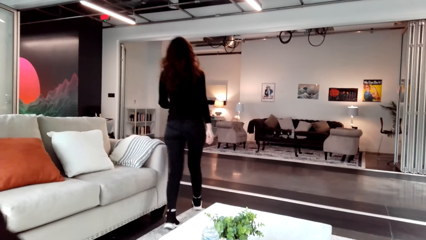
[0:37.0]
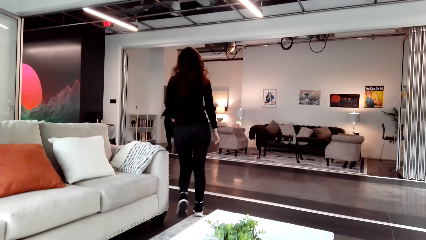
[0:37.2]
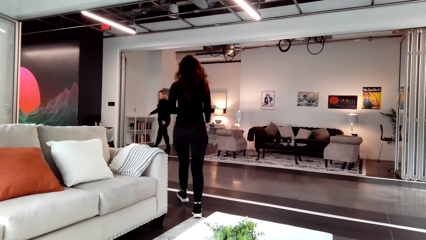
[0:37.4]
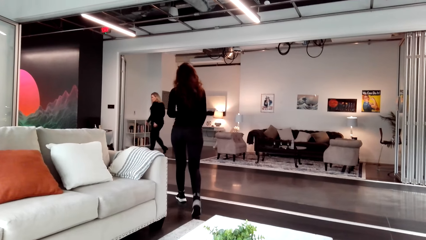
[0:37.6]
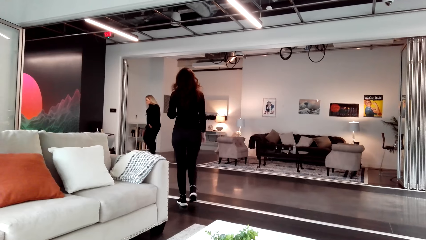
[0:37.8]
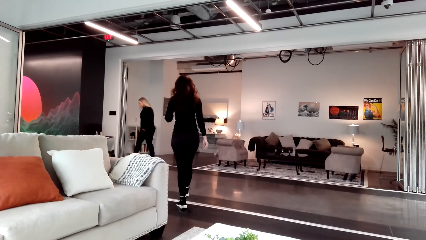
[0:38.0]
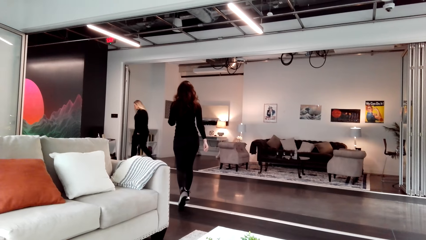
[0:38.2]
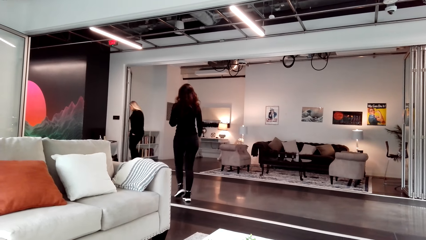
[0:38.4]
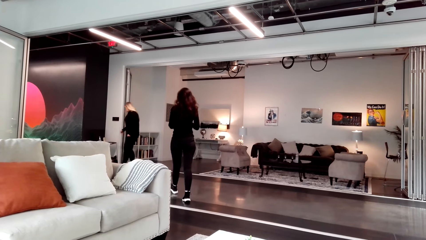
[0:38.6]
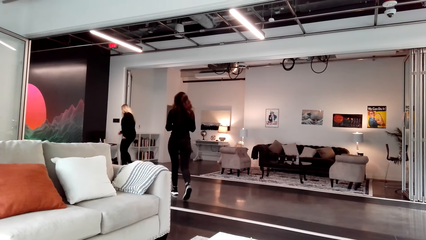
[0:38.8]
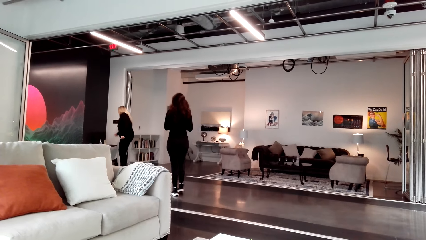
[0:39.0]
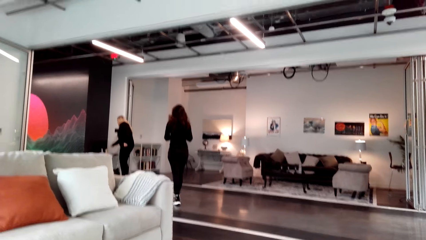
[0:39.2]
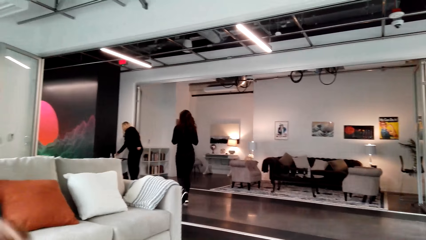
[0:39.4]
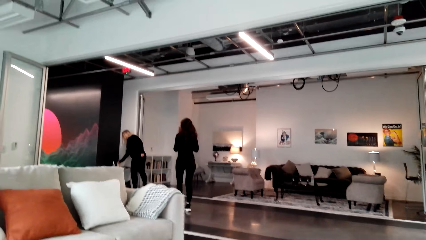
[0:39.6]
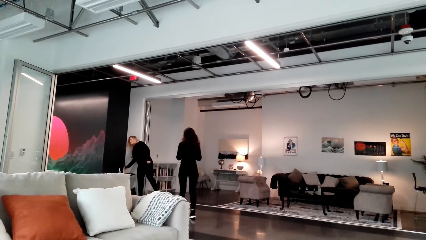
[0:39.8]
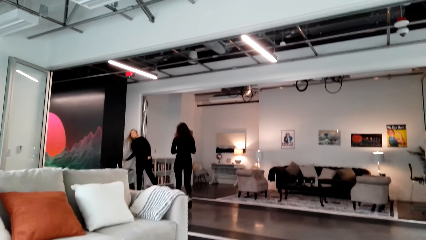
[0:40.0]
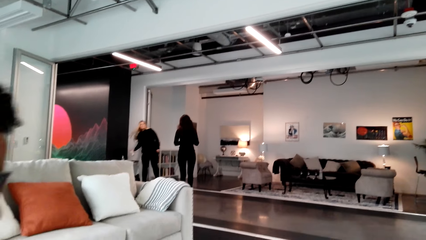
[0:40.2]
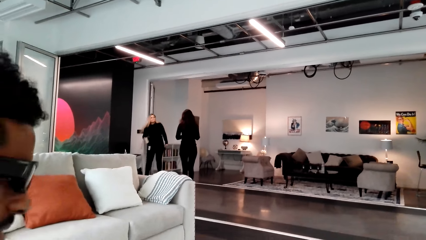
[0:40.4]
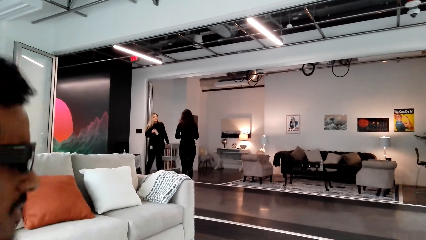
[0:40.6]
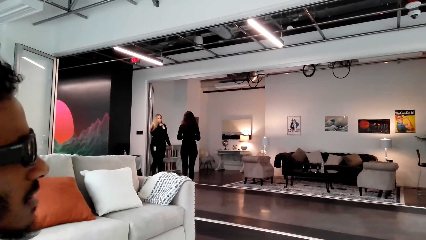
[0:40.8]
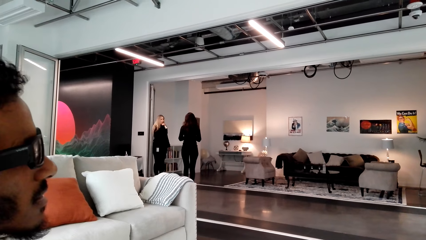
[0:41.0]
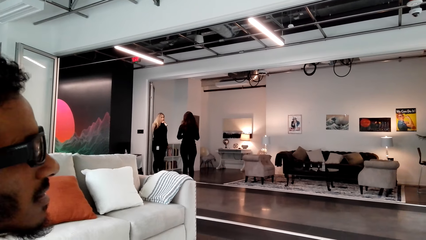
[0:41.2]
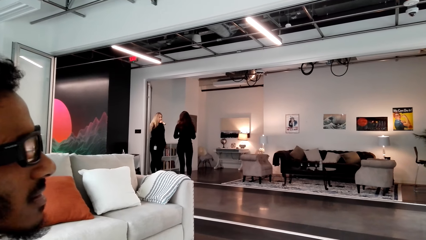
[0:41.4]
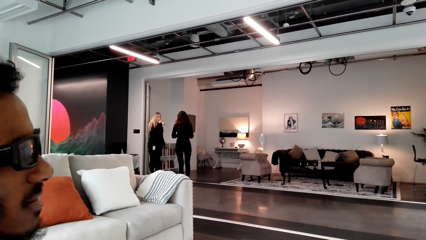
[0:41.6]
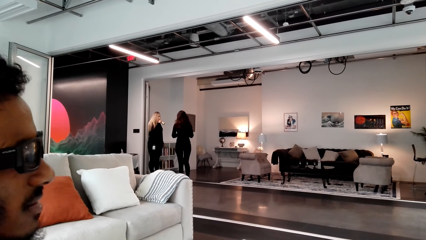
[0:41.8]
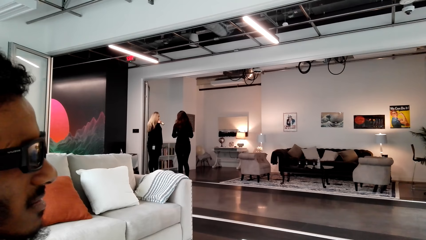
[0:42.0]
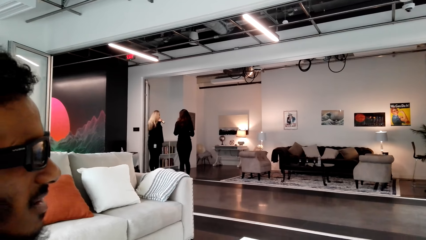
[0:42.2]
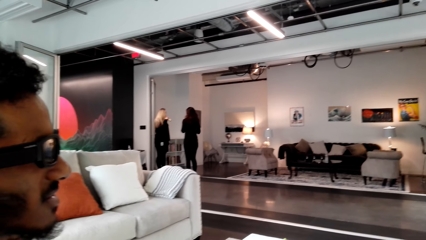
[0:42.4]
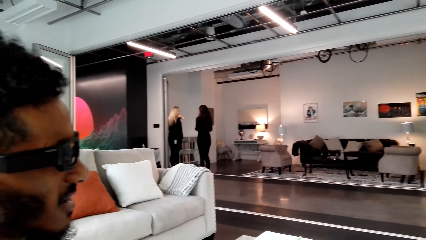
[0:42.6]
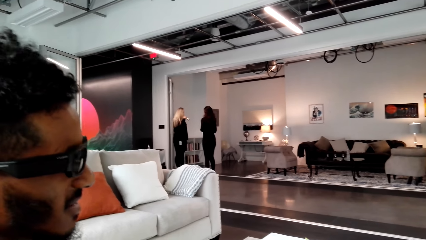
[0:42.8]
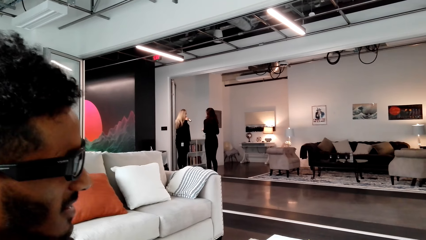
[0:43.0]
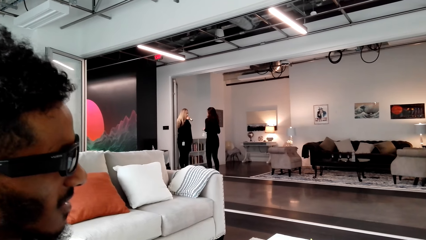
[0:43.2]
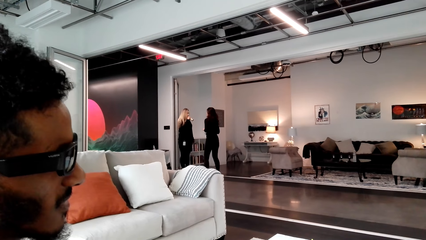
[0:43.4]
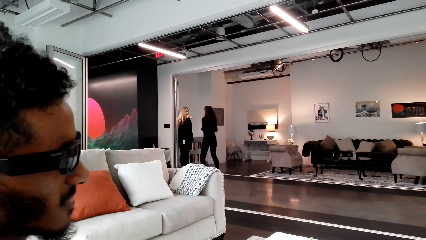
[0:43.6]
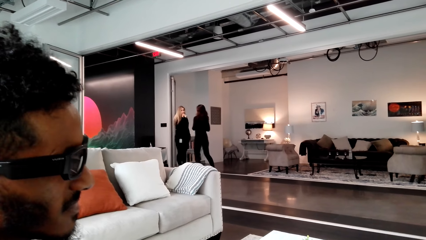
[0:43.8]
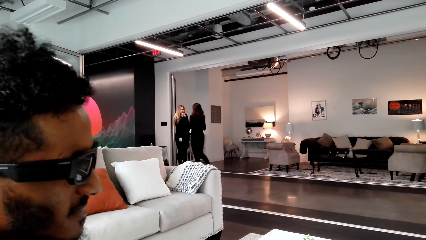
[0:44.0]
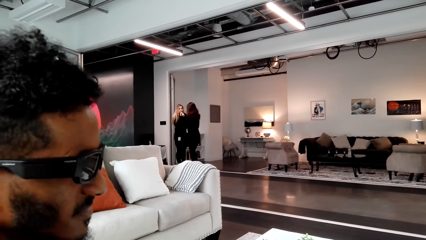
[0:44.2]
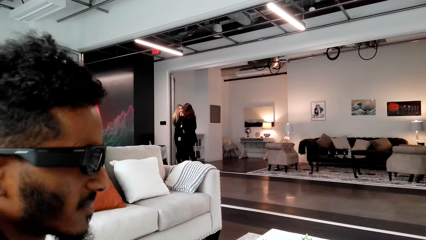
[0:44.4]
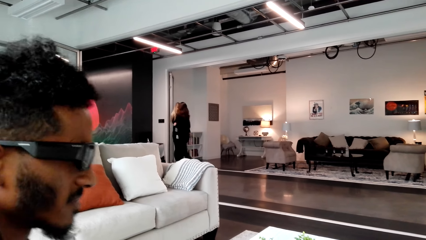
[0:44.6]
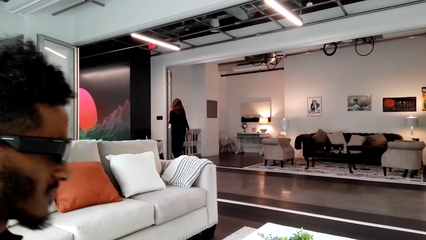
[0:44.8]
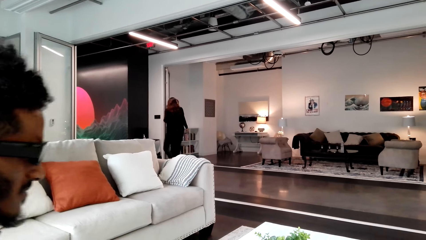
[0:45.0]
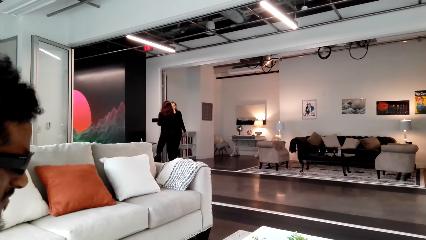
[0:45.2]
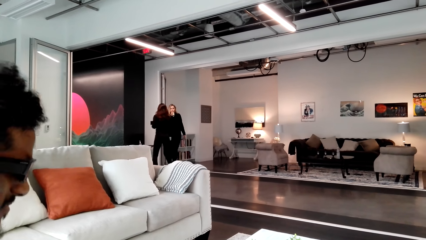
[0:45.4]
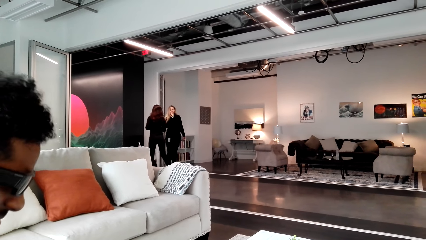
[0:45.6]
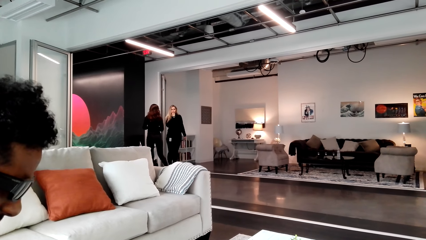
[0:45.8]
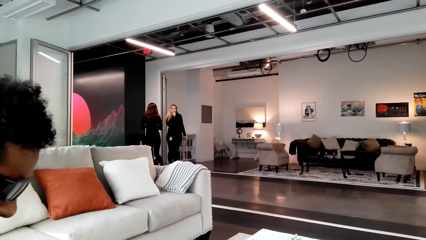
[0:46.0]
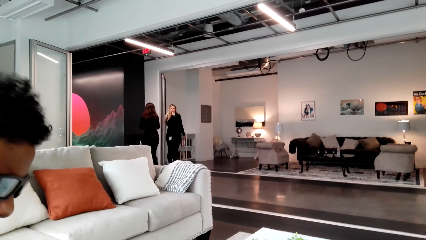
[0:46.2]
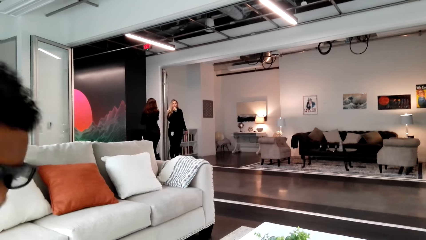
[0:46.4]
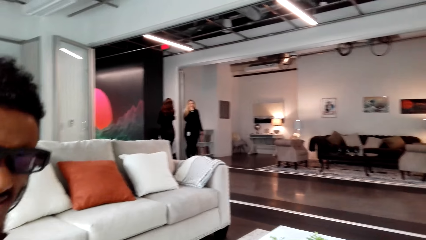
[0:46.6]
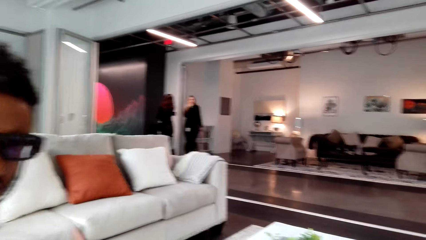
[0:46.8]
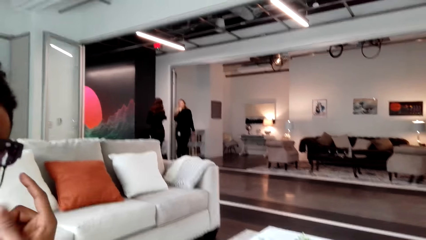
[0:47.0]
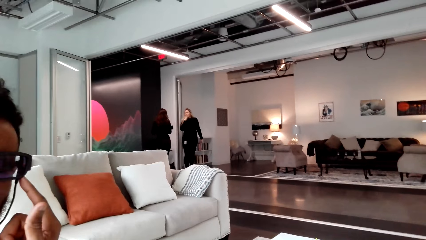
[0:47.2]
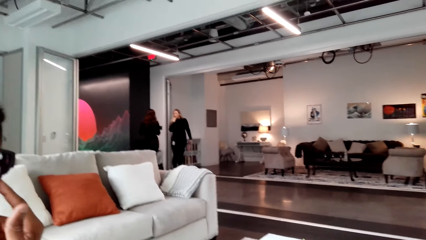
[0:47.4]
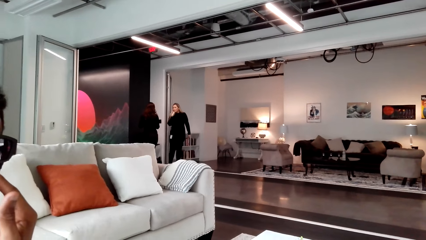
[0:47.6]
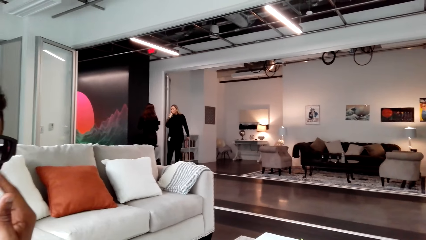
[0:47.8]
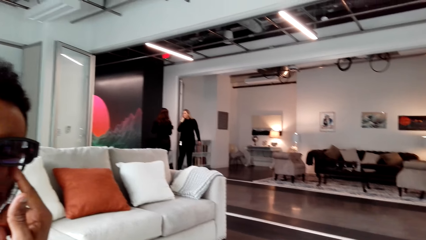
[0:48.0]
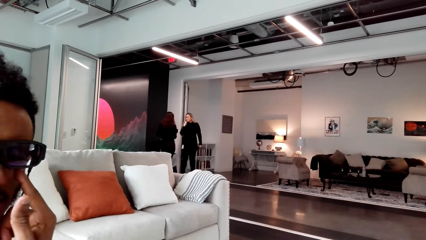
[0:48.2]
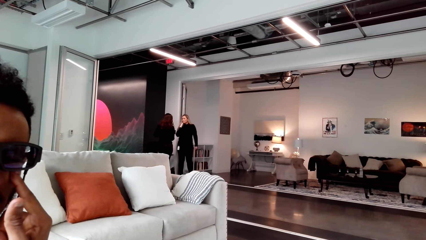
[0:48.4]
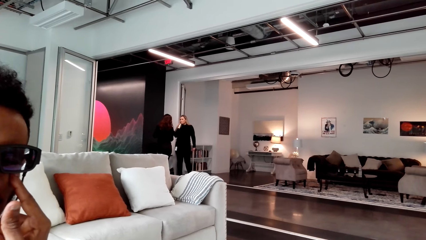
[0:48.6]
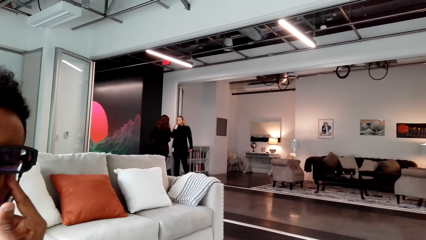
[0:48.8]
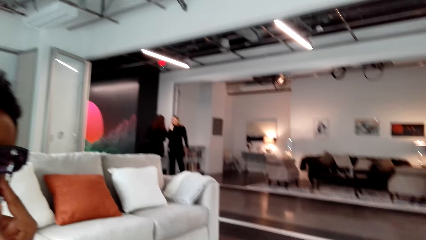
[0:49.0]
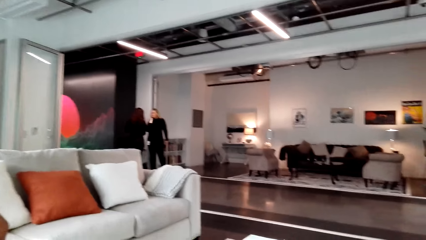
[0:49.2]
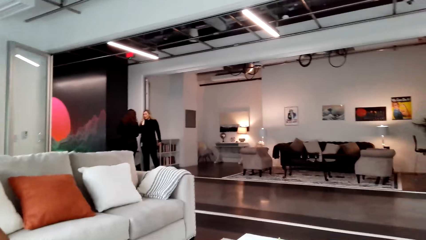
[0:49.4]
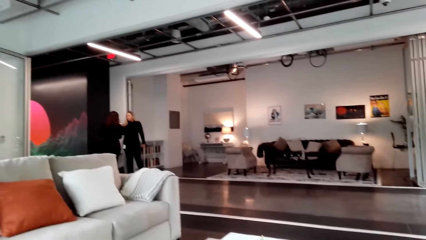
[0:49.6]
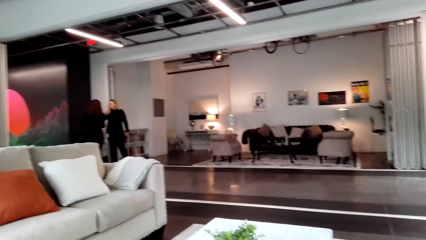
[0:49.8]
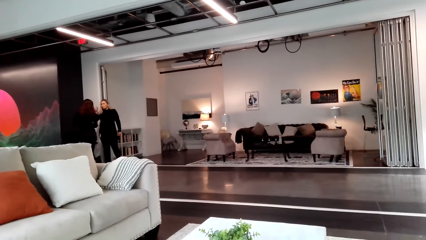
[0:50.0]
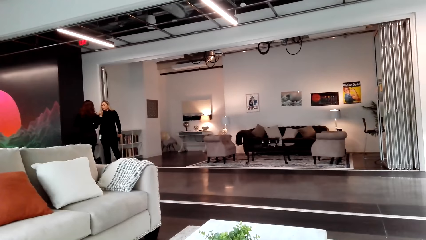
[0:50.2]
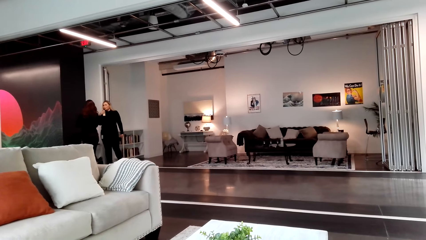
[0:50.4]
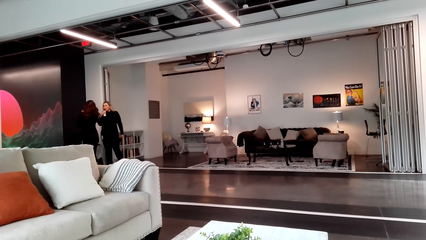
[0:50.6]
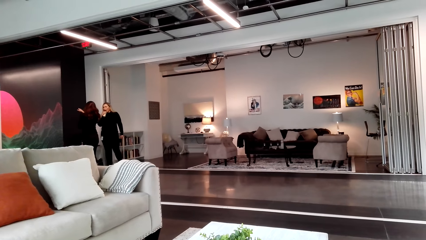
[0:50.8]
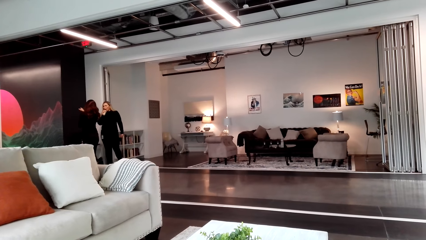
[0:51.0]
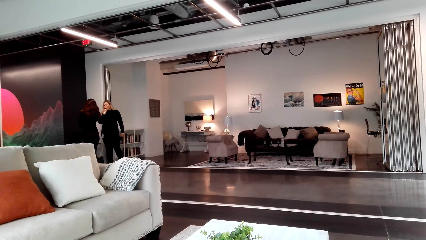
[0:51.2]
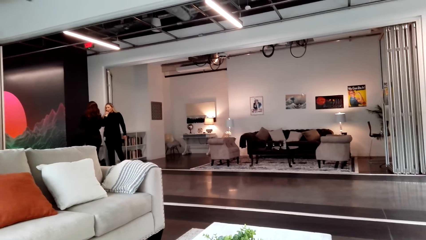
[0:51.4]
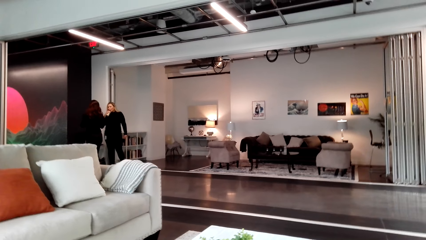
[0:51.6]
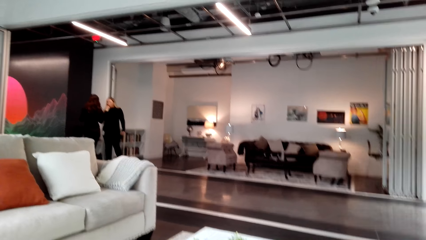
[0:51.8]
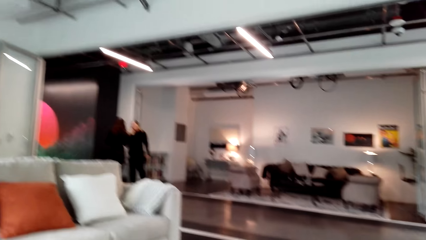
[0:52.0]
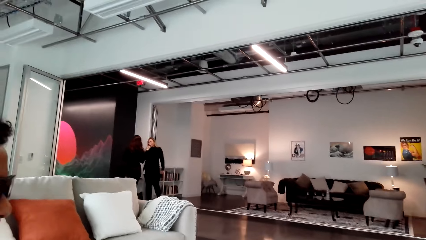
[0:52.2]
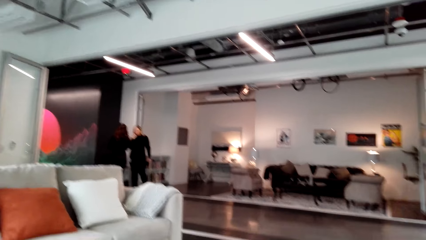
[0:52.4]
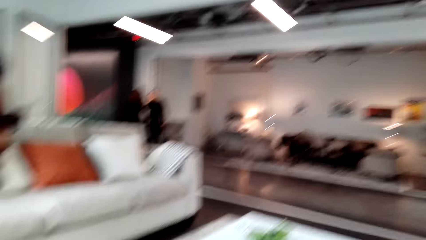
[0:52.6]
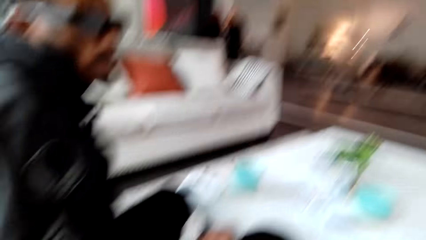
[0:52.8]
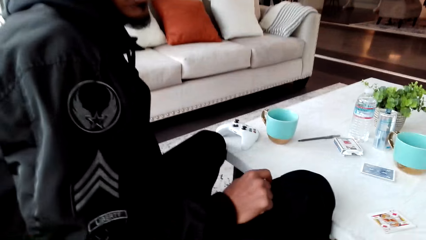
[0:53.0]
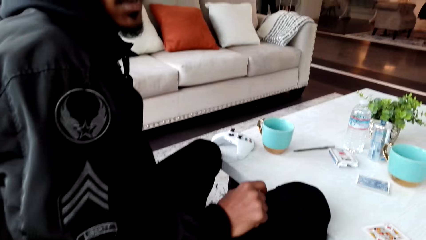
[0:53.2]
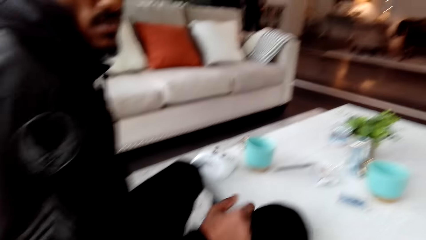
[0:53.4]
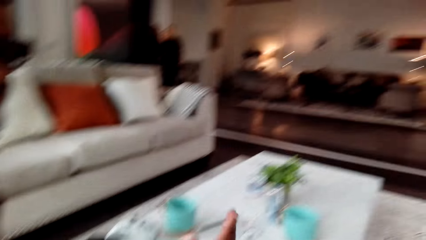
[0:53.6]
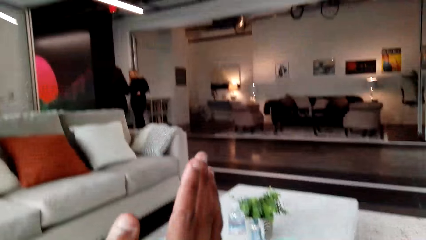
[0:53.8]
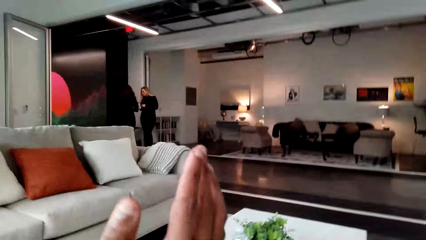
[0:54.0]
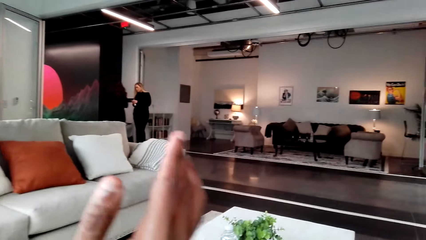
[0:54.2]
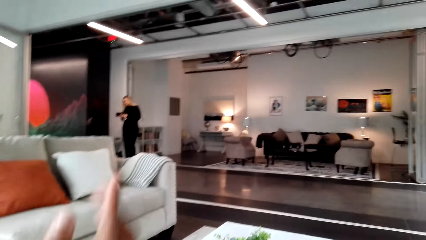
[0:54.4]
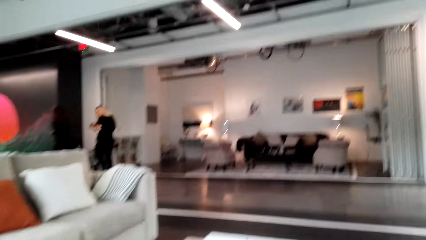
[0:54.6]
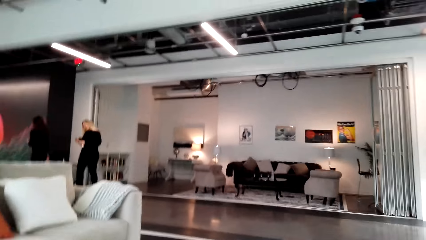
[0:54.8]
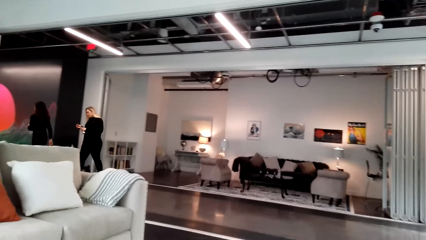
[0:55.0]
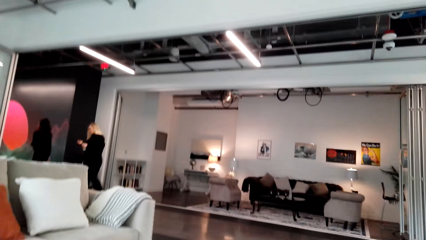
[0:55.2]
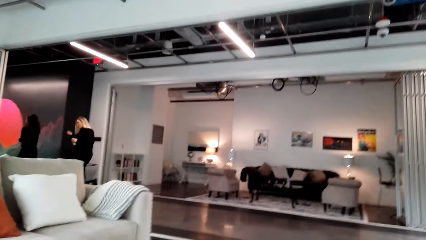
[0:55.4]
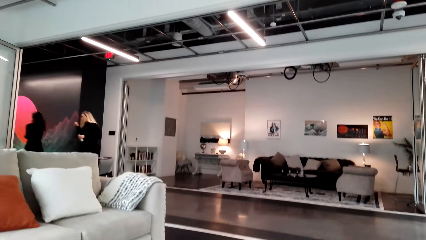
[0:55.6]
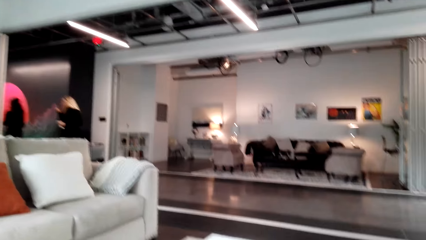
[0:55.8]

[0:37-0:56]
Two people are walking around. The camera wearer converses with a man. The man touches his face. The man moves his hands.
